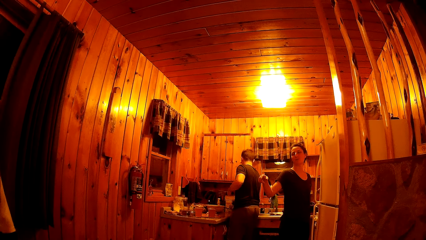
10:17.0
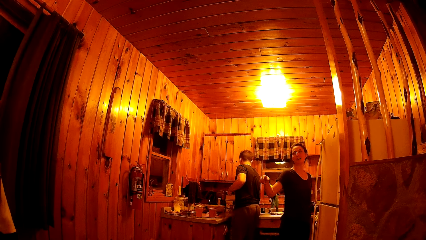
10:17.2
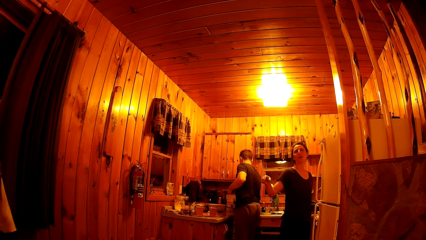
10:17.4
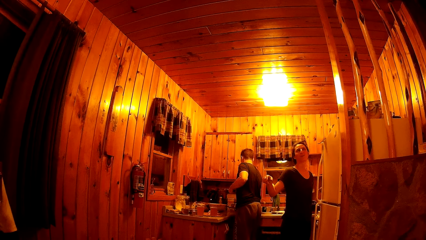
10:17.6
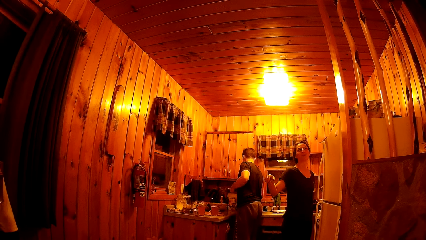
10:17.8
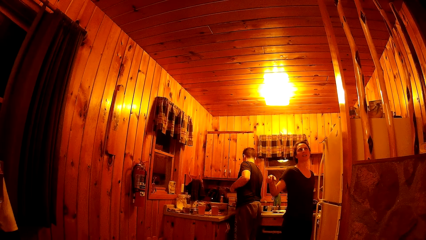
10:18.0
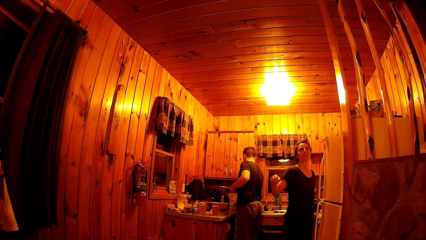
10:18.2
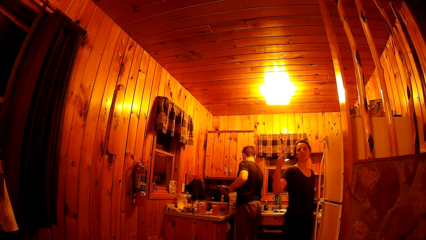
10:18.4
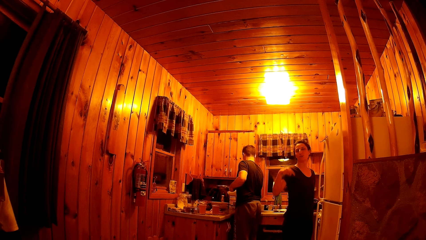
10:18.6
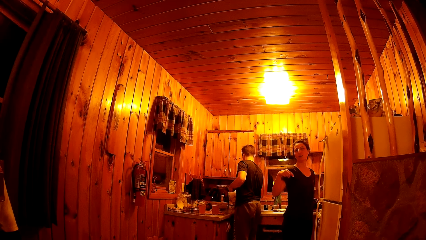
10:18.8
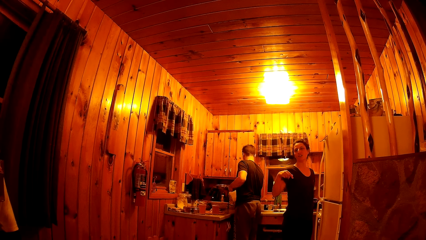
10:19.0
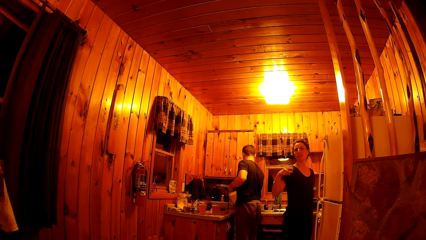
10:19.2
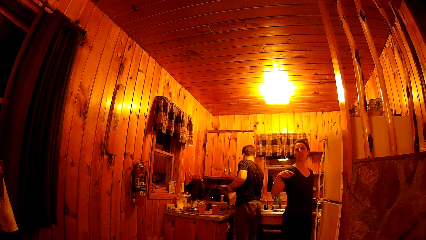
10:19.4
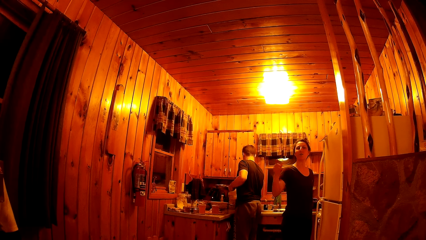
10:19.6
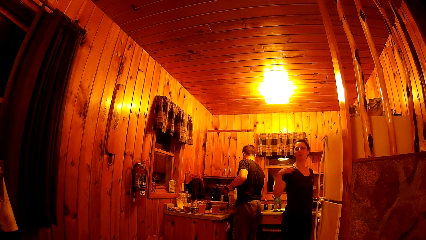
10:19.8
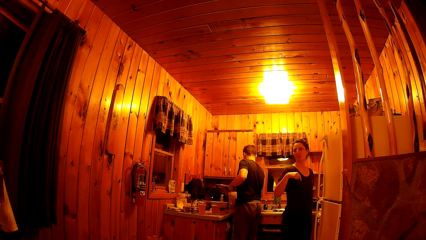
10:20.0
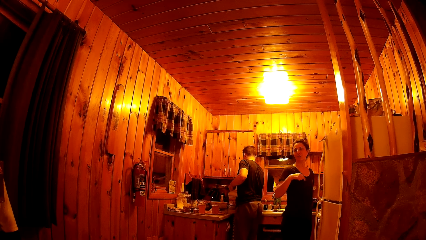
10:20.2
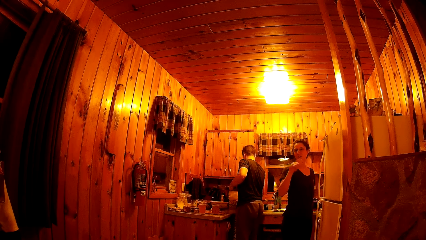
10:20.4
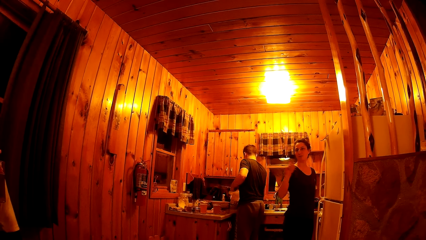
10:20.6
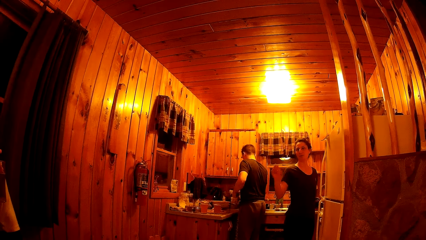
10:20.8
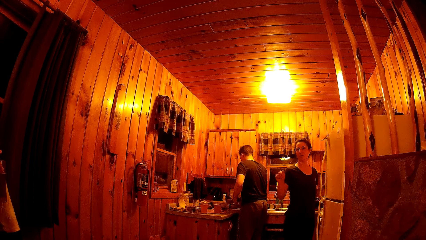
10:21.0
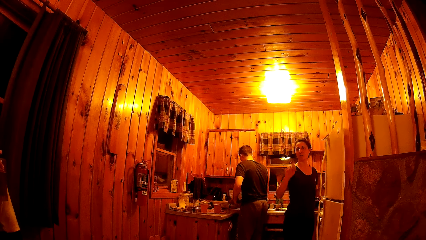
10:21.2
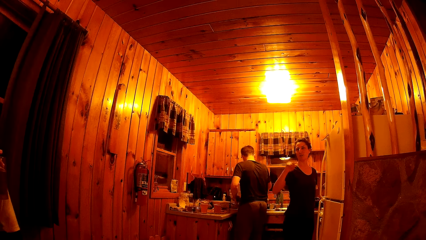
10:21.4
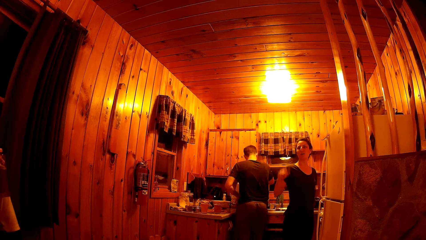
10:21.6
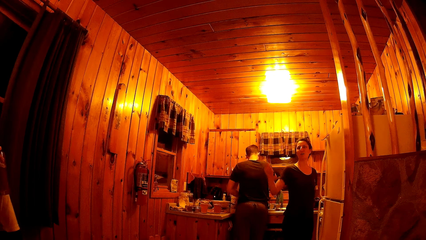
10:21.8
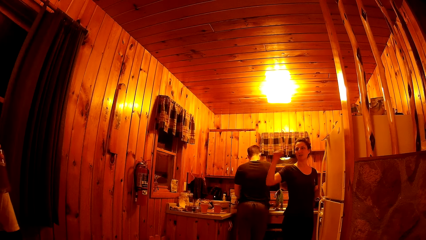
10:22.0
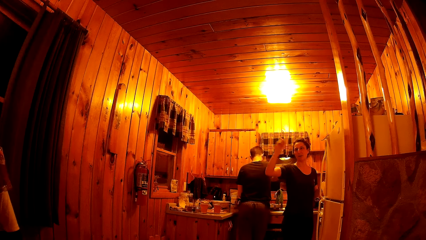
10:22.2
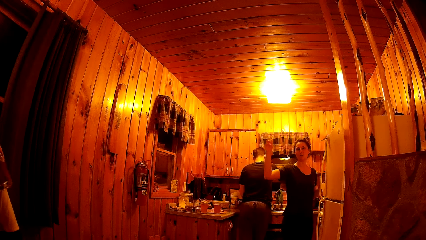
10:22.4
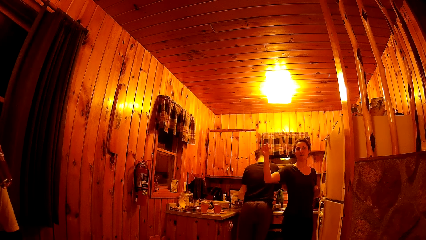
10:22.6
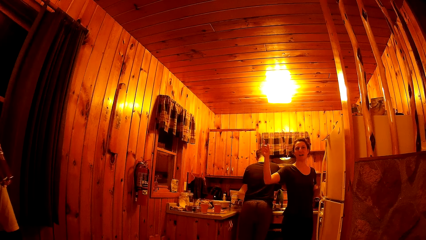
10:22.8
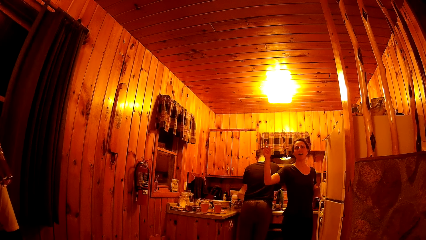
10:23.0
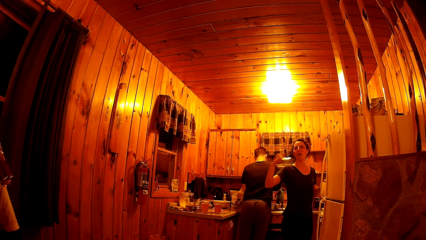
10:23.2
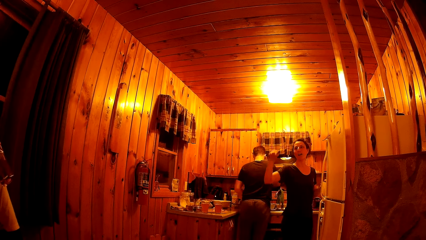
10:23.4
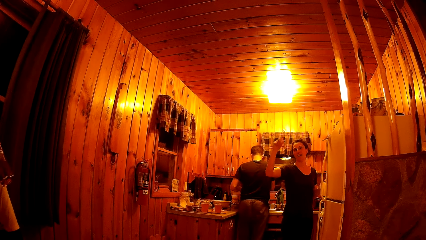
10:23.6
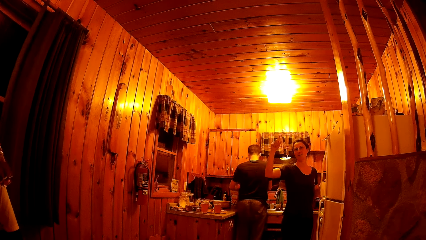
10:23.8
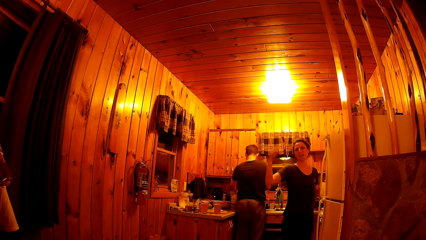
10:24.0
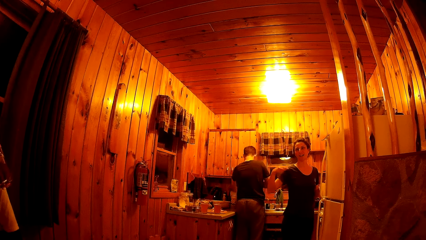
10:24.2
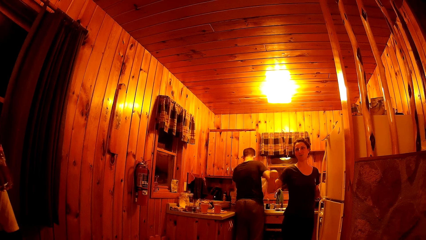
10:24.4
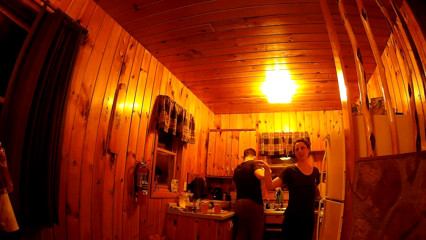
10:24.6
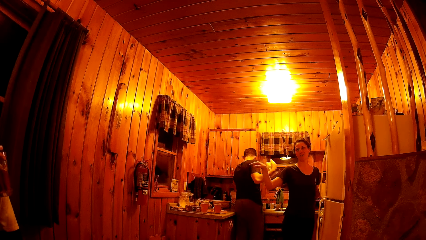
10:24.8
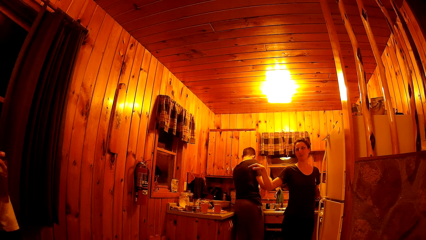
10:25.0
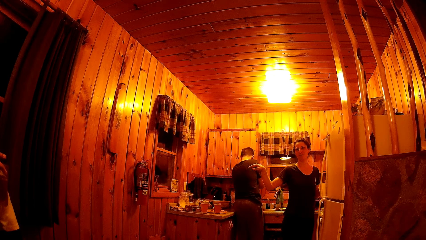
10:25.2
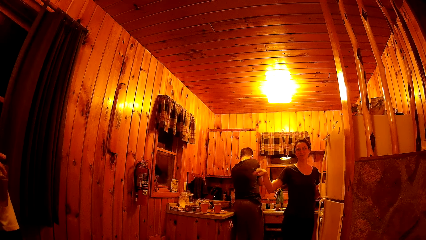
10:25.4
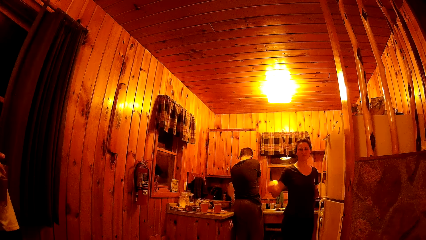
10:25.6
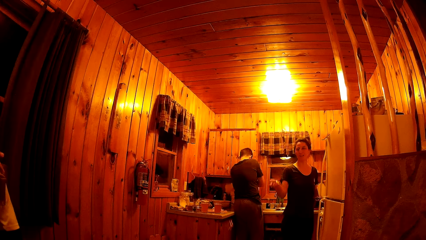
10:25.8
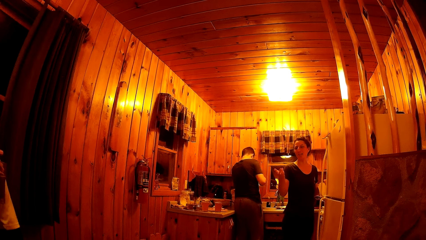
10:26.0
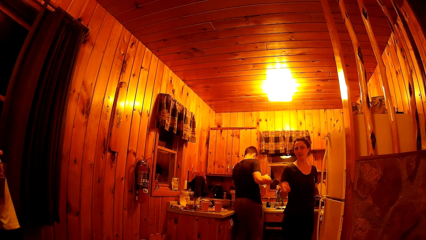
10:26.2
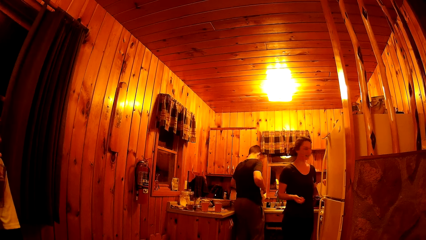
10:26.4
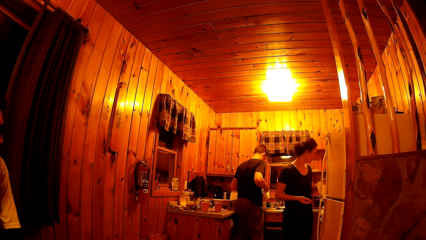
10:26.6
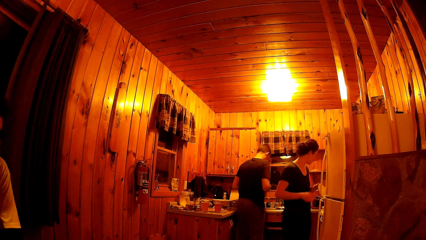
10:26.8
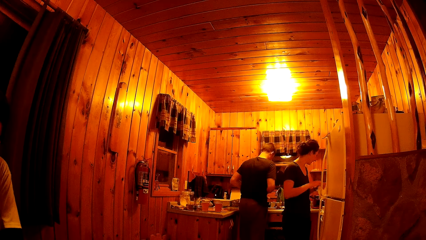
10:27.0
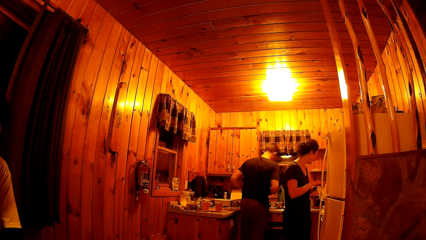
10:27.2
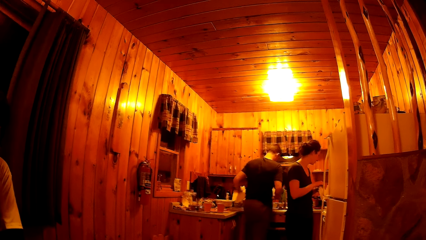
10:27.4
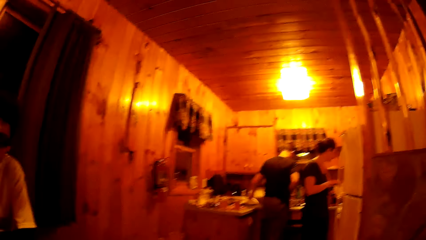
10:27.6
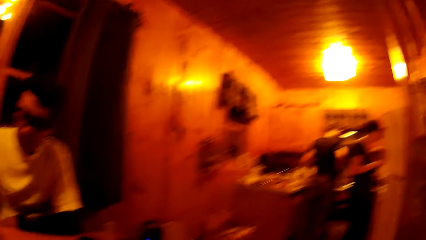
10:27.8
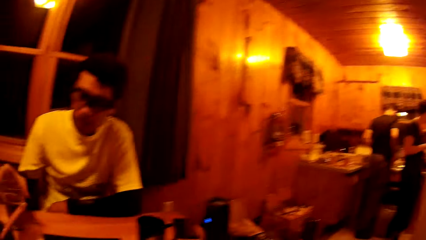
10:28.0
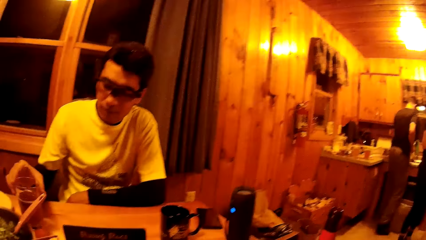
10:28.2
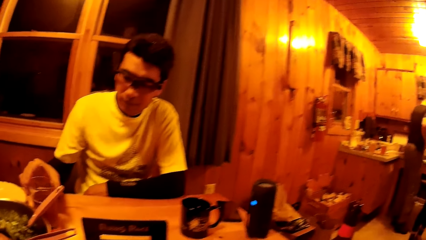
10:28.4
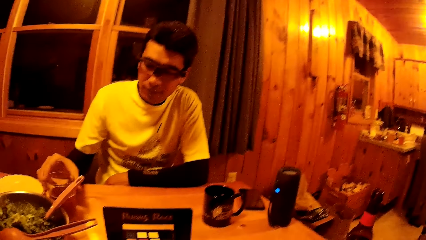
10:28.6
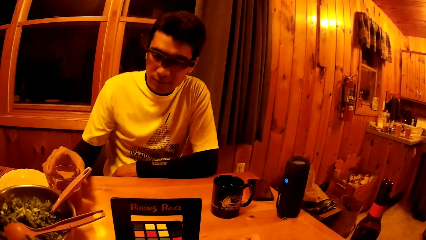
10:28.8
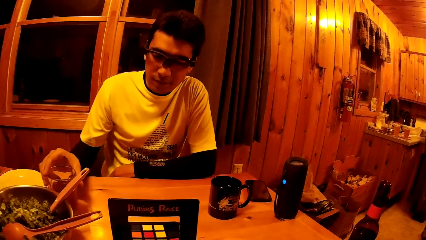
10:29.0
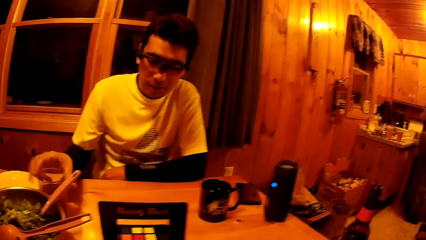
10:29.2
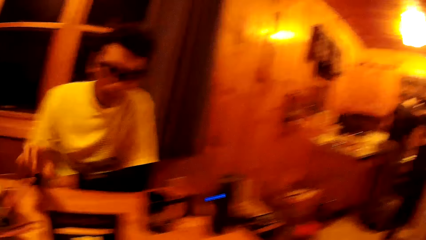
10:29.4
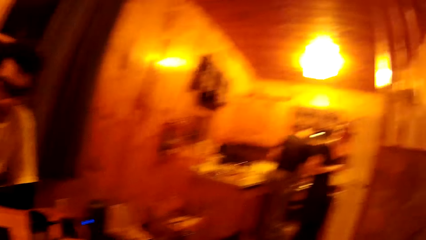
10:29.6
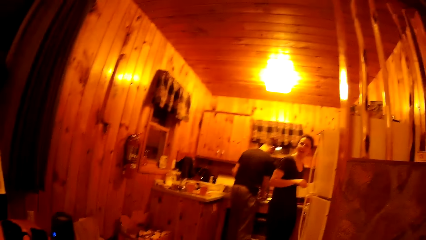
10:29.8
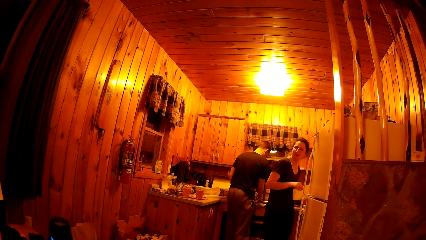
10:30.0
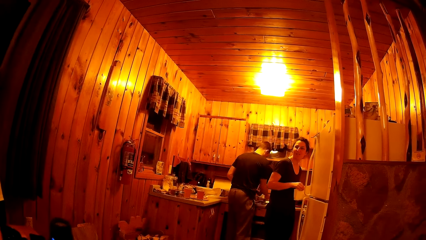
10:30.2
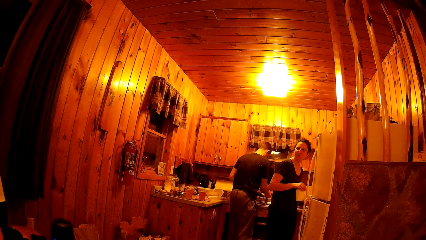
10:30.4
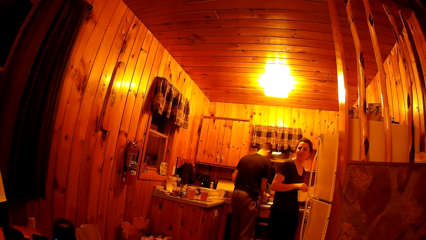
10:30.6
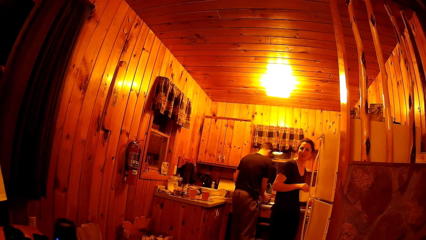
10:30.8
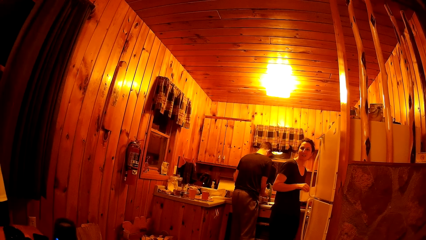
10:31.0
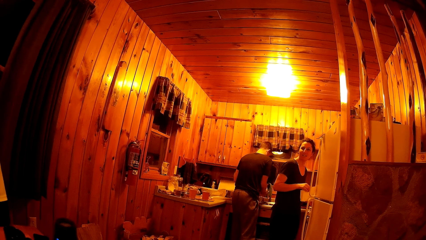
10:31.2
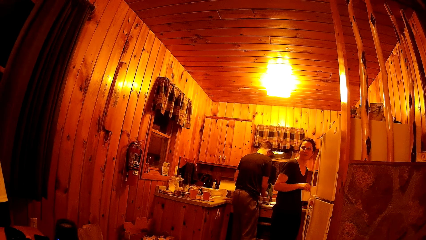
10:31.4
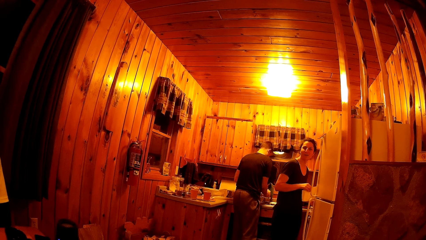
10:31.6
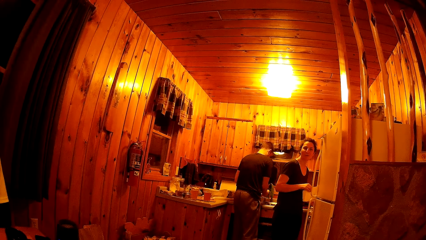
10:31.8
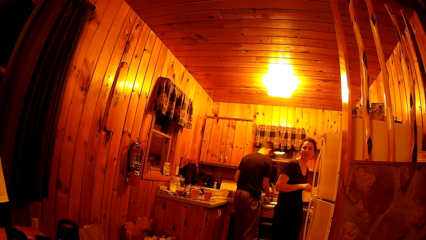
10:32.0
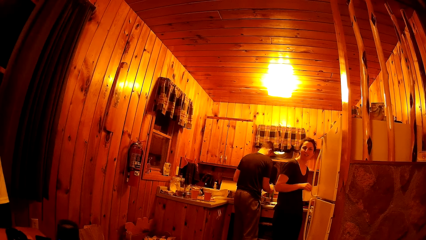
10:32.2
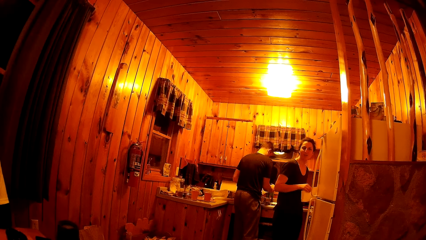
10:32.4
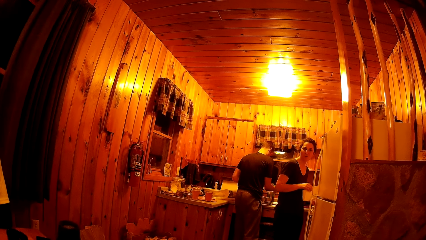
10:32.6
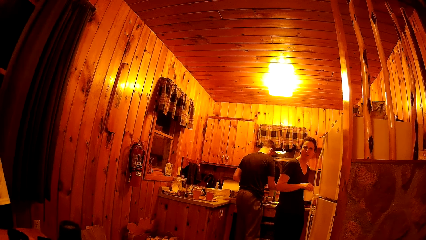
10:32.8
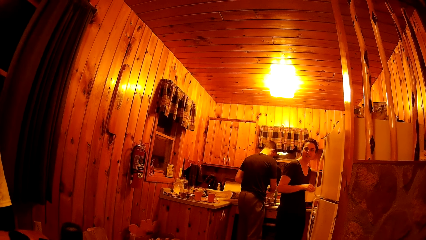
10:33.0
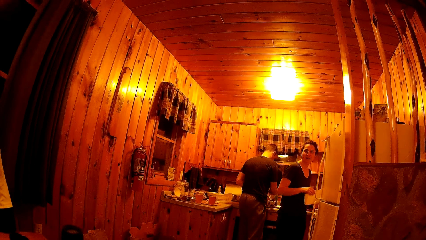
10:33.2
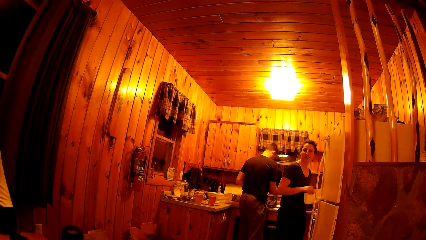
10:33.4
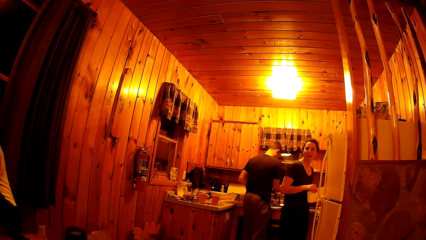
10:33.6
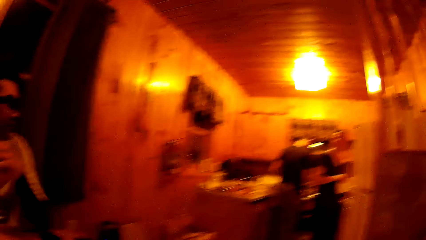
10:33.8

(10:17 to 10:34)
A man picks up a paper towel with his right hand. Another man drinks water from a glass cup. The first man drops the fry pan into a kitchen sink with his left hand. The first man cleans his body with the paper towel and drops the paper towel on the kitchen worktop with his left hand. The other man drops the glass of water on the table with his right hand. The camera wearer looks at a man. A woman interacts with the other man. The first man cleans a cutlery with the paper towel. The camera wearer looks at the woman.
